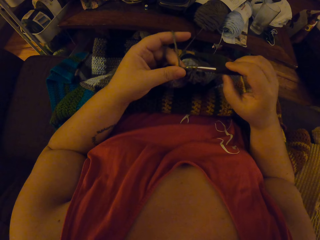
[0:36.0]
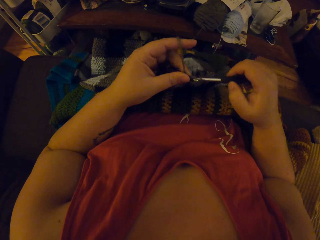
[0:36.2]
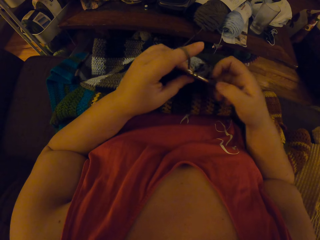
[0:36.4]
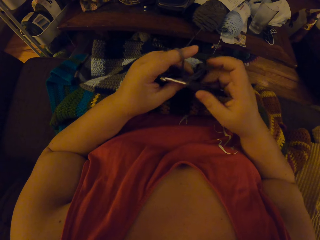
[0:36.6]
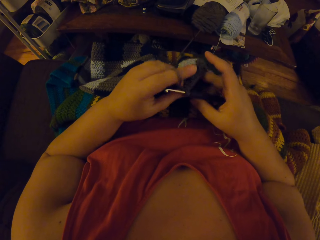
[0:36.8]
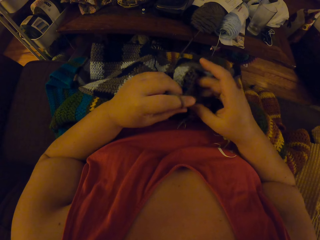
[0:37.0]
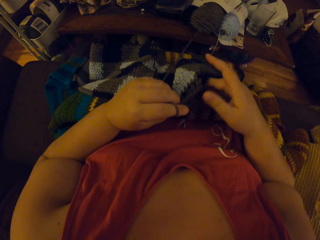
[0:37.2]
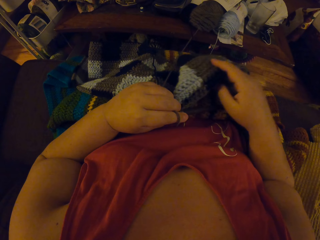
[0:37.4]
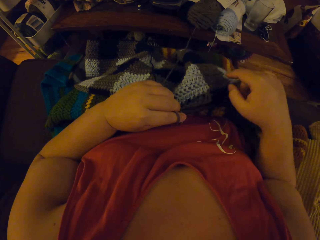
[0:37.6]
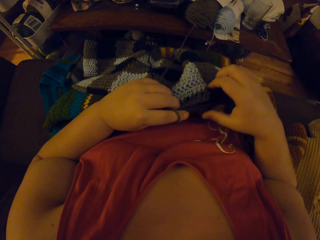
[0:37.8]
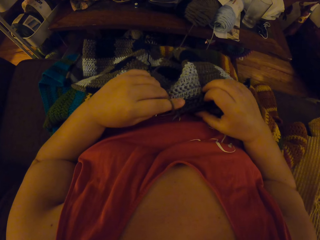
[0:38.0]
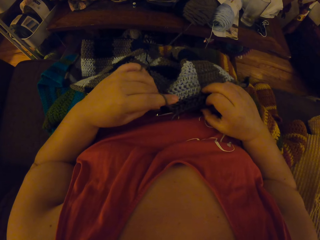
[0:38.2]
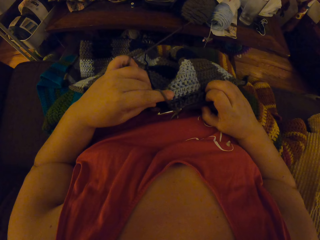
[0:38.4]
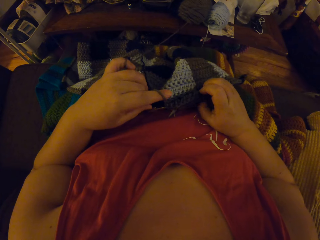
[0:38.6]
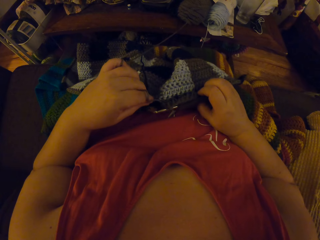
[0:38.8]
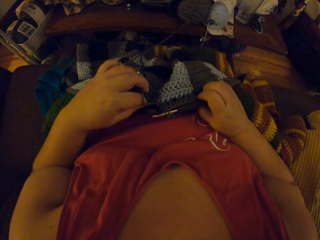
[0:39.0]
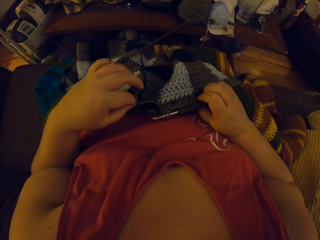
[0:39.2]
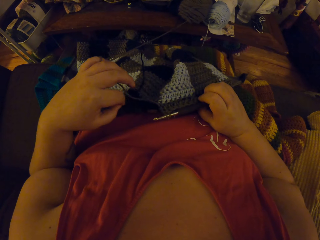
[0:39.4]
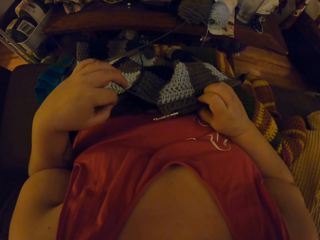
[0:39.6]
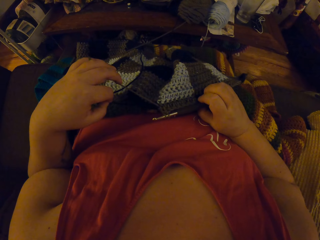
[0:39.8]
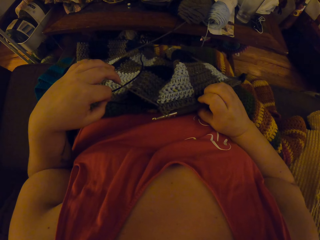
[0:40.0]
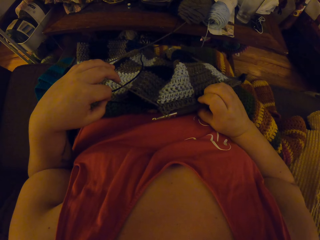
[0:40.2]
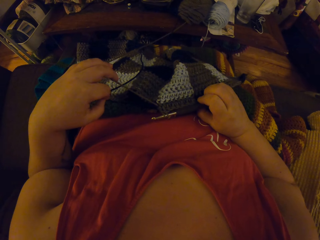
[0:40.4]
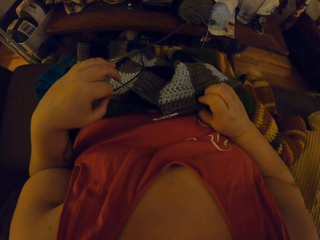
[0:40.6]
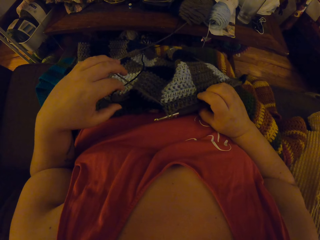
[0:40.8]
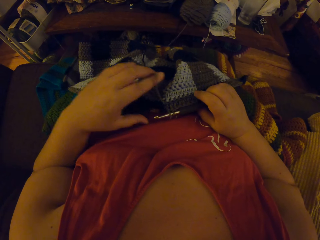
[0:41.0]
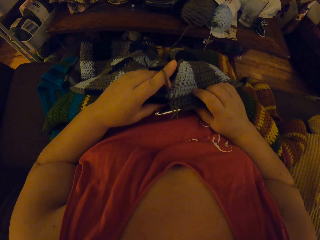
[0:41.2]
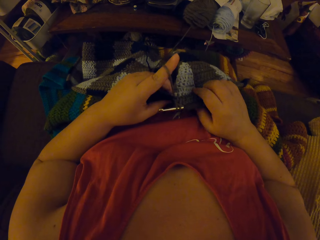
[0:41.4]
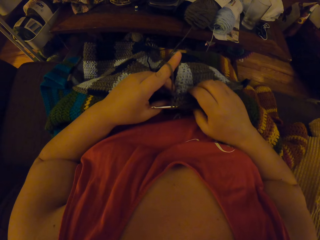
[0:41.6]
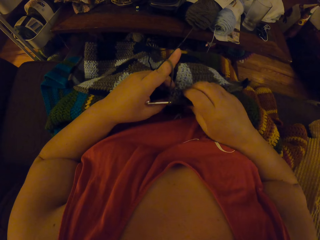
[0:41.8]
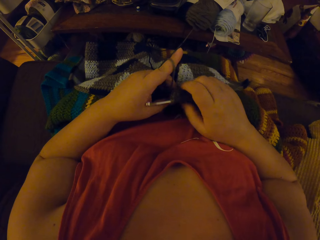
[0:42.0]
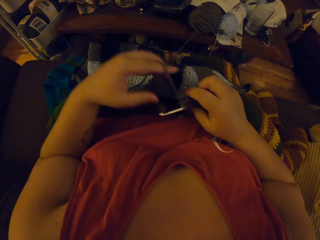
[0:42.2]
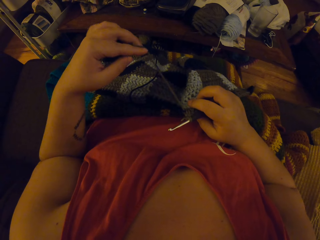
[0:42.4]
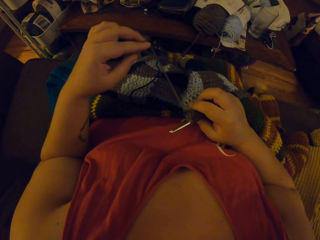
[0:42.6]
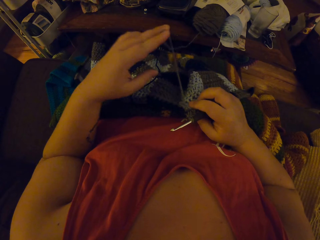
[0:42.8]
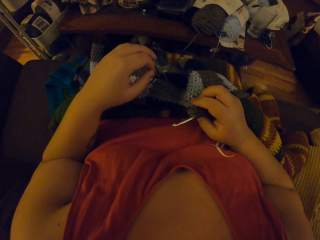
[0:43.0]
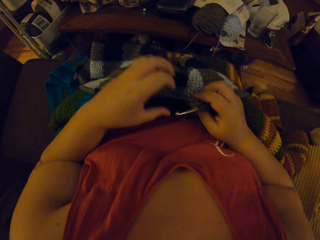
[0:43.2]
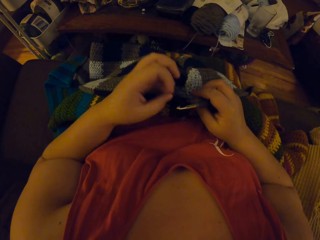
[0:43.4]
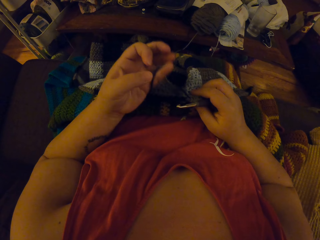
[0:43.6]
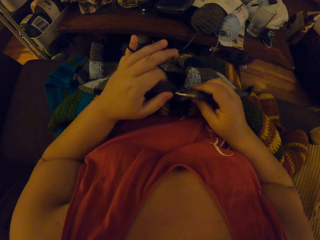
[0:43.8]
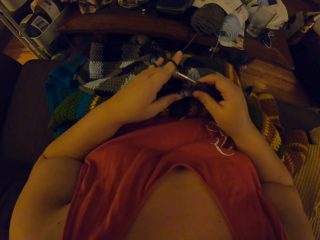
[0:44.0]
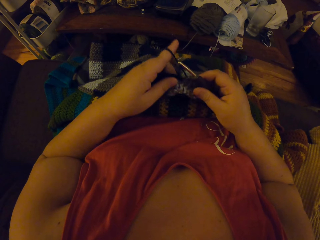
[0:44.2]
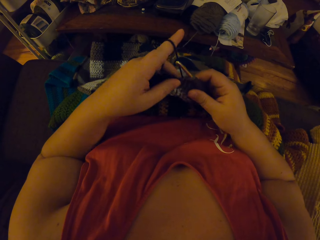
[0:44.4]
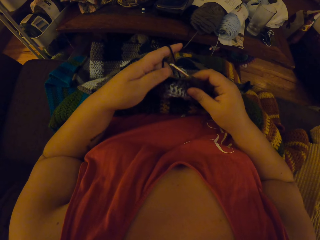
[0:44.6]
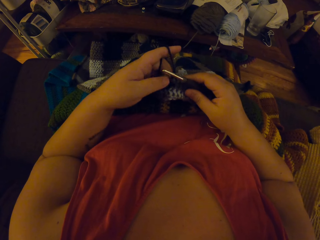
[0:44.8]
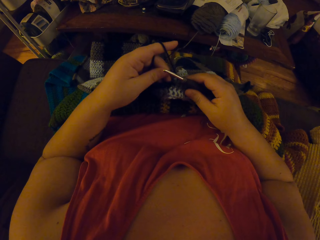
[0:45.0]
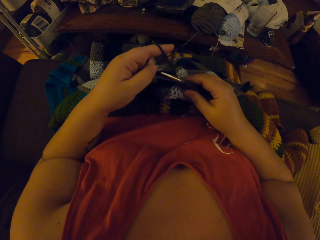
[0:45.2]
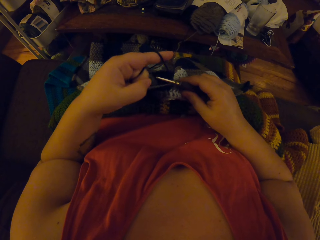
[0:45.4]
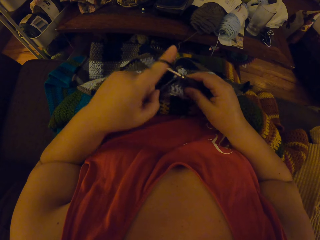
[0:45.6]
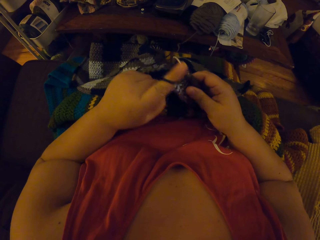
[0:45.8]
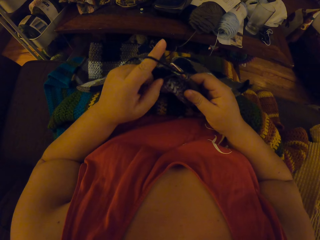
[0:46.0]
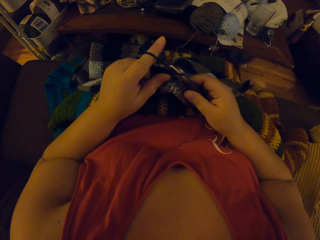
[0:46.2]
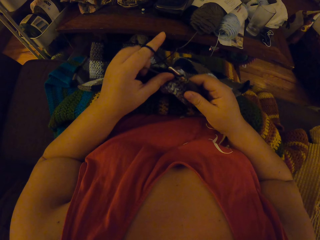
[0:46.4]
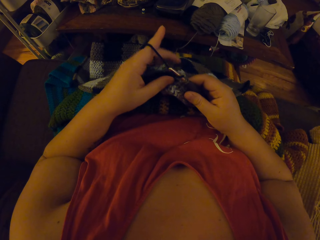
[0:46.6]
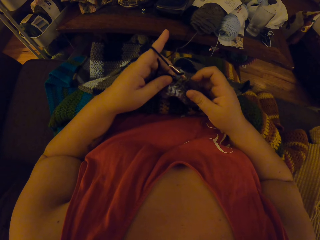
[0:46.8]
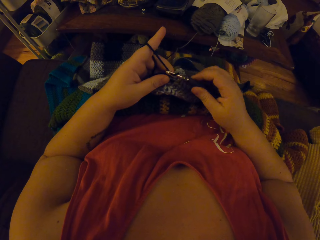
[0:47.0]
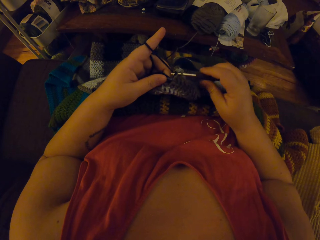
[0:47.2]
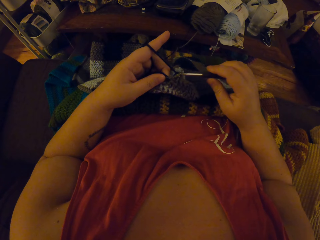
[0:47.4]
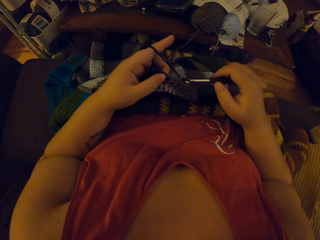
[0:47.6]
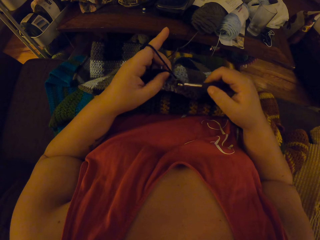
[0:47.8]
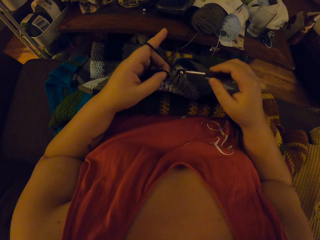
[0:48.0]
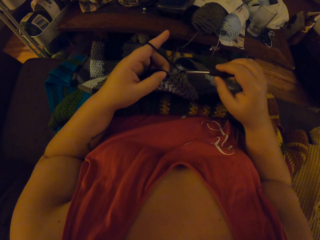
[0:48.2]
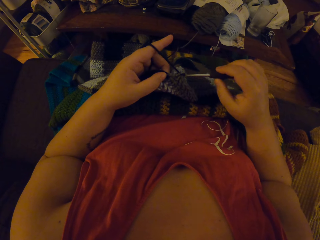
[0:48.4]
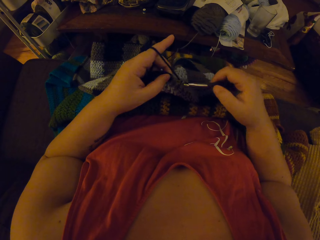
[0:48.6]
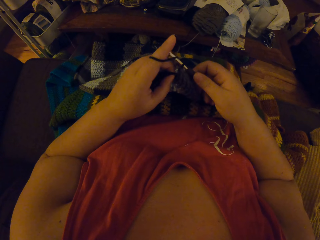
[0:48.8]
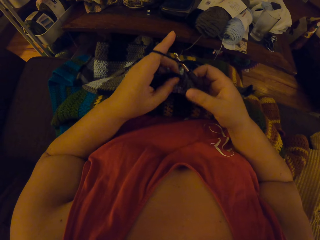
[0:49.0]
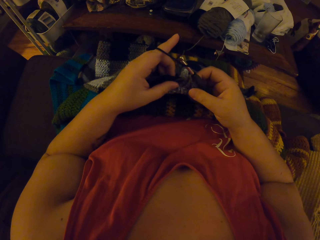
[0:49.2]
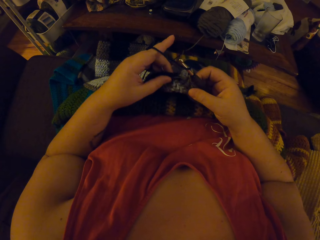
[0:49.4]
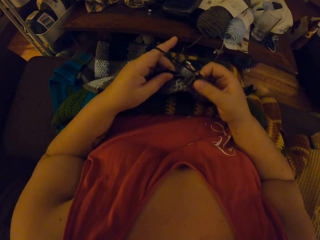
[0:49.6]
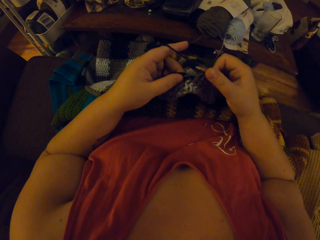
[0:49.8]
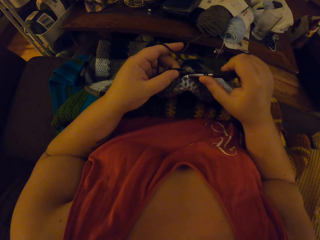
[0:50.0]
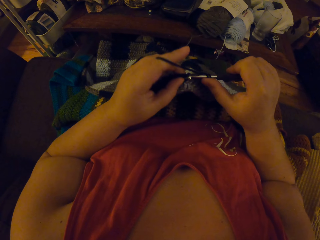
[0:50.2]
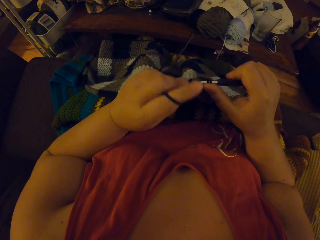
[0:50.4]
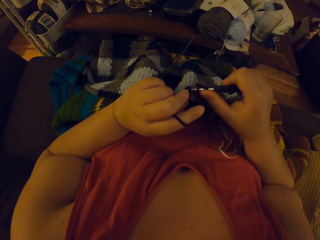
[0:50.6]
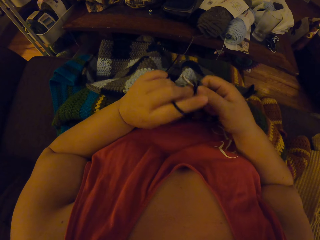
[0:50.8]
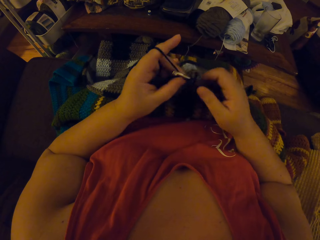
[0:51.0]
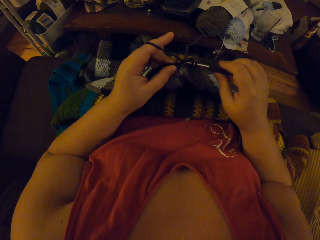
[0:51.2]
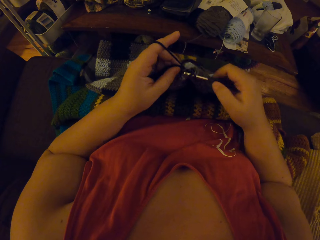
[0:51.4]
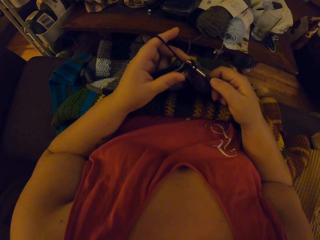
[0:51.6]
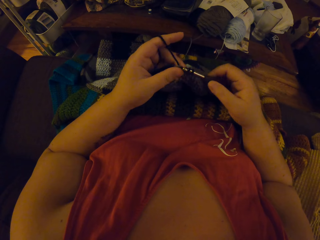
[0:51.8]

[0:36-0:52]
The camera wearer drops the crochet hook on her stomach. She draws the yarn or crochet thread through the crochet. She drops the crochet thread. She winds the crochet thread on her hand. She crochets the yarn with the crochet hook.

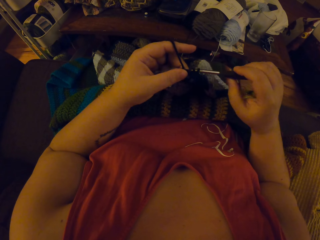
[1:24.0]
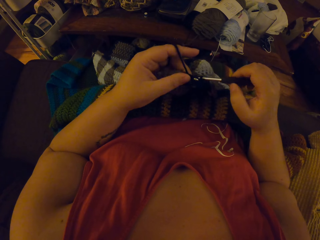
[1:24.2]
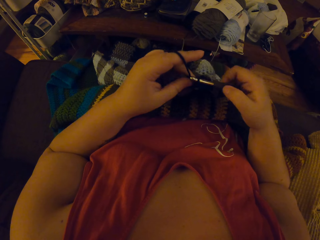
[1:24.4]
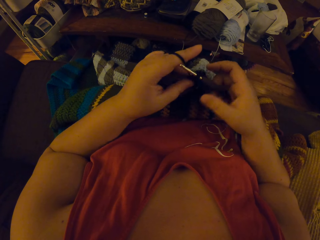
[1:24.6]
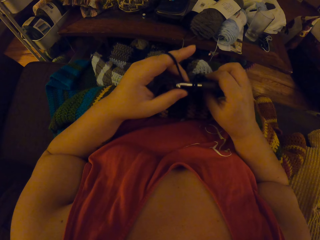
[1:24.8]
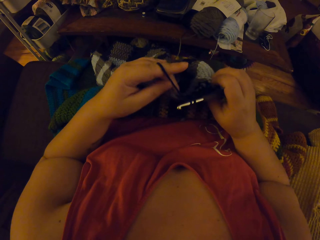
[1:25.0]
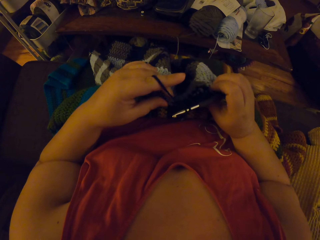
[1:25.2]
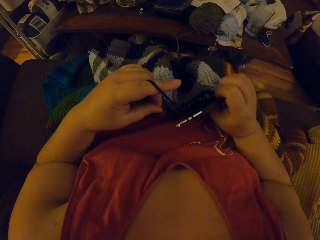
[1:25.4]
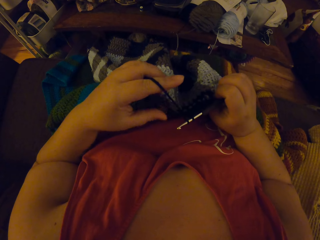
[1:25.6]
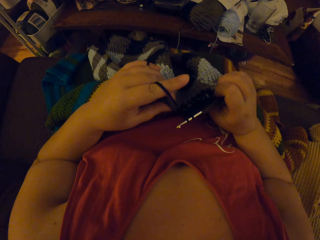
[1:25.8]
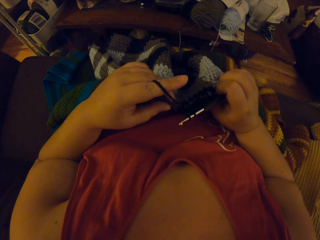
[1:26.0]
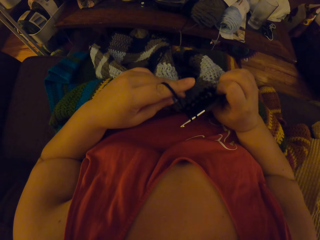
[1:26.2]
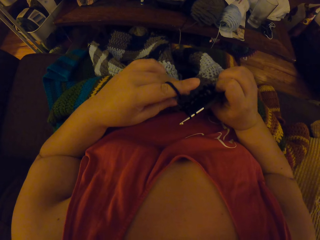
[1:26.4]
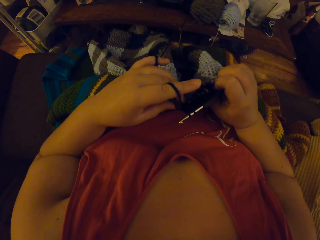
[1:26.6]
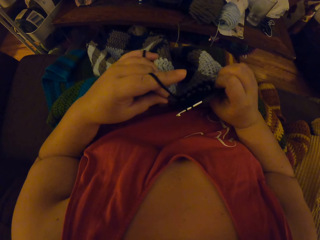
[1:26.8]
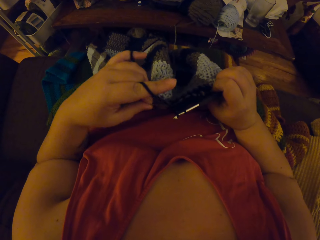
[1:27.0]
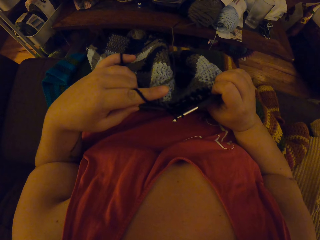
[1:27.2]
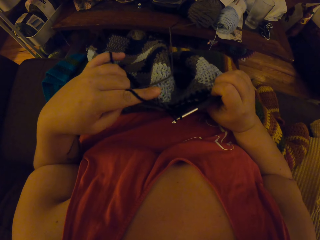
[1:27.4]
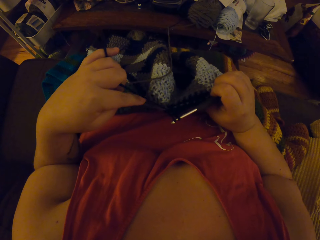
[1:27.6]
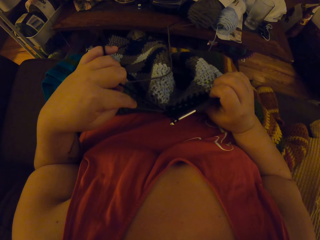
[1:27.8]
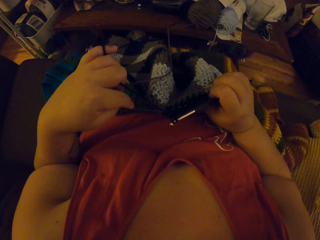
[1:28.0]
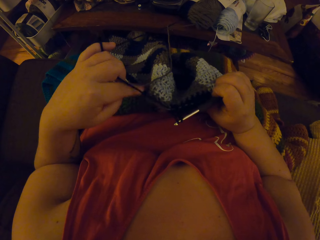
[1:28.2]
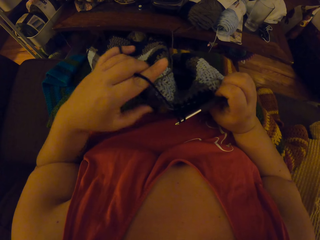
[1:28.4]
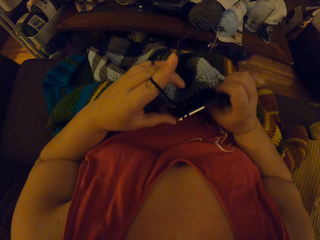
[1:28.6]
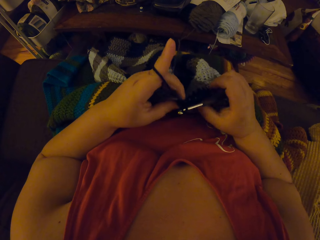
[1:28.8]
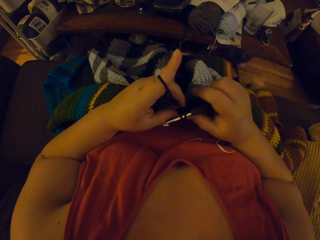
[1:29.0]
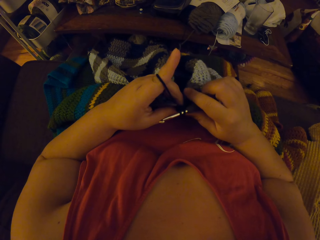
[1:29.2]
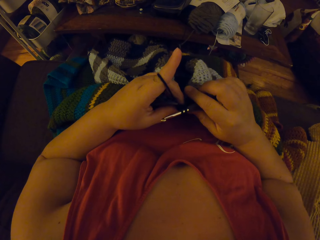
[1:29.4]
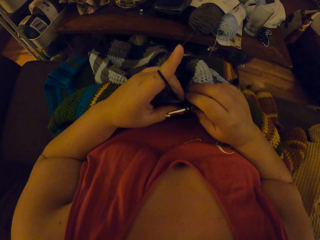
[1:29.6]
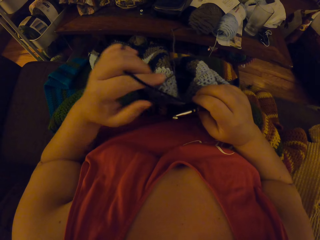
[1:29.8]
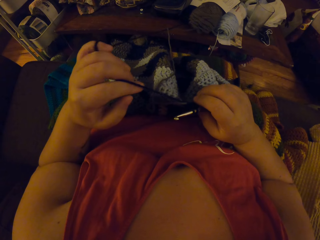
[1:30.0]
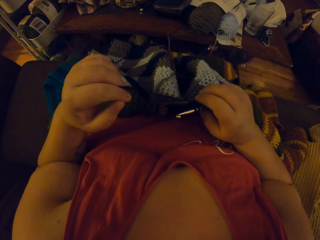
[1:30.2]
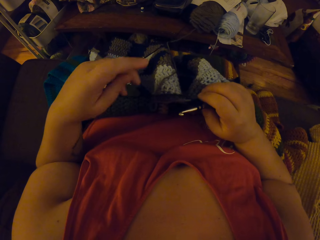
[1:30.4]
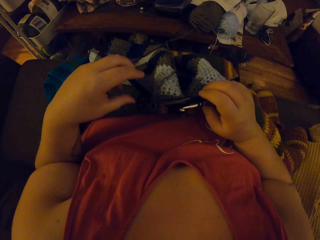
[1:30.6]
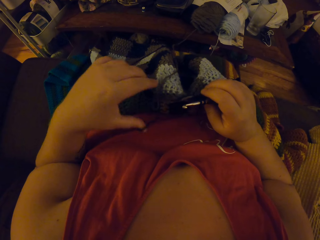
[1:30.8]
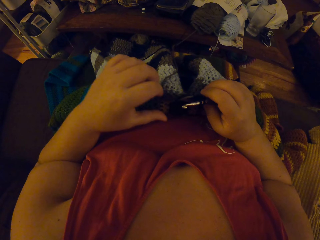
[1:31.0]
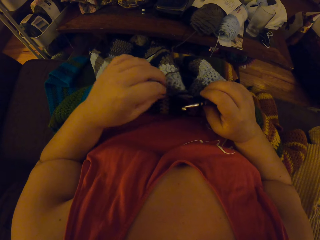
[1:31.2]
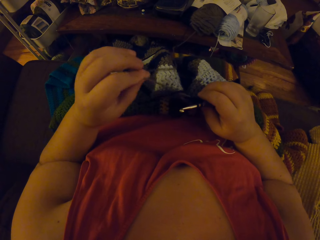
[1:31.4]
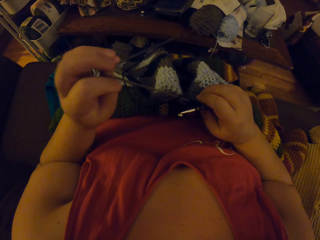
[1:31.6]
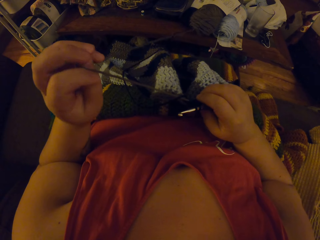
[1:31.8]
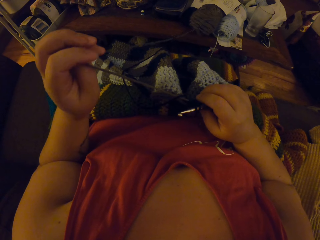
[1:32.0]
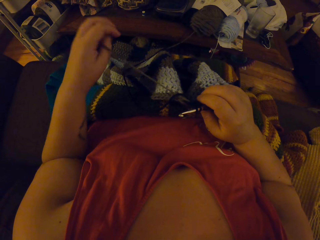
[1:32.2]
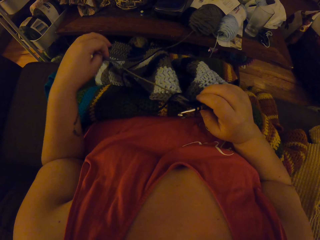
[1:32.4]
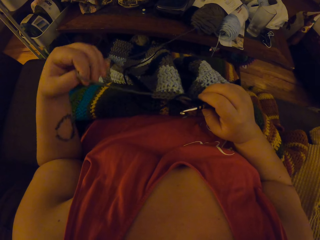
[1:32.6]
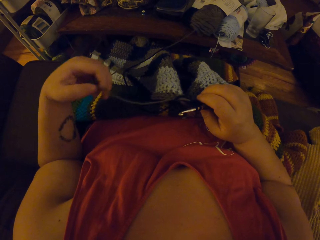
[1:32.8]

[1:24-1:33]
The camera wearer pulls the crochet thread. They drop the crochet thread and pull the crochet fabric.
